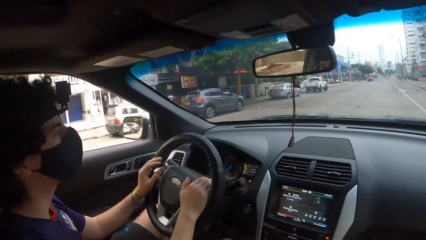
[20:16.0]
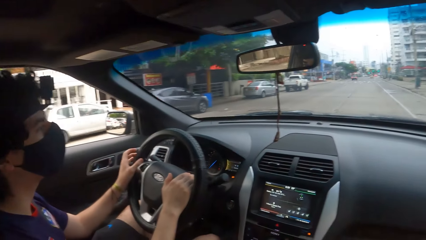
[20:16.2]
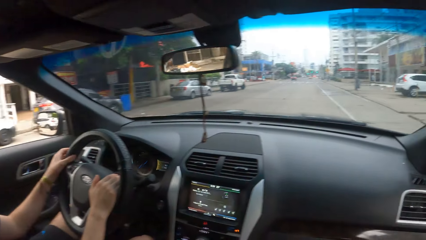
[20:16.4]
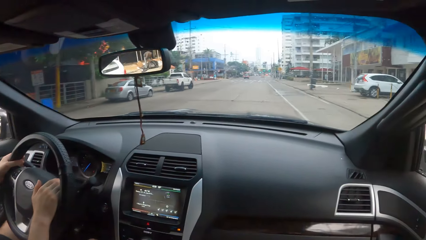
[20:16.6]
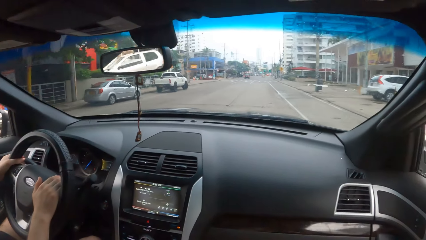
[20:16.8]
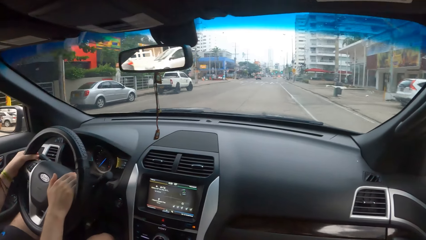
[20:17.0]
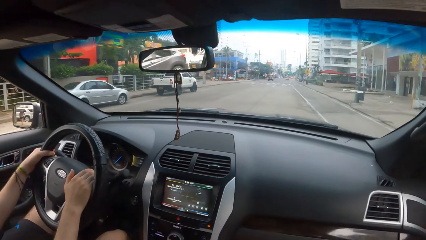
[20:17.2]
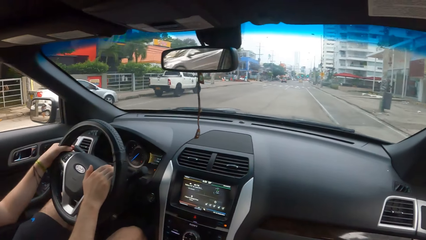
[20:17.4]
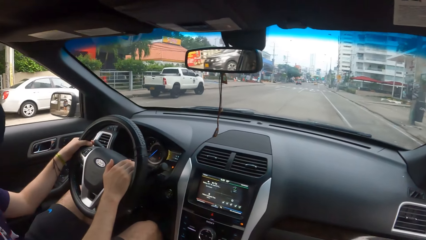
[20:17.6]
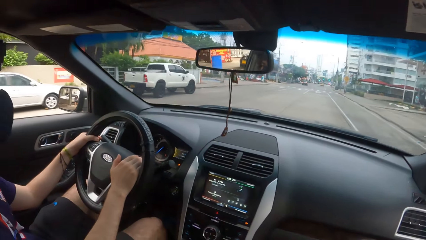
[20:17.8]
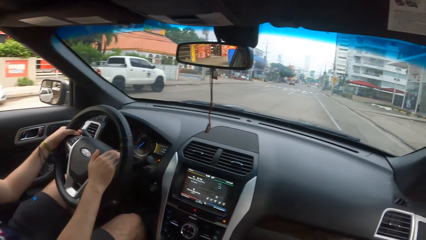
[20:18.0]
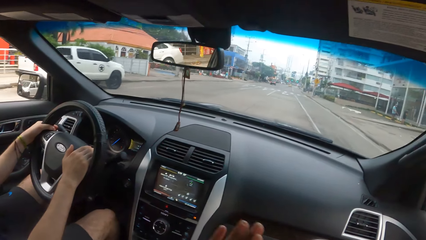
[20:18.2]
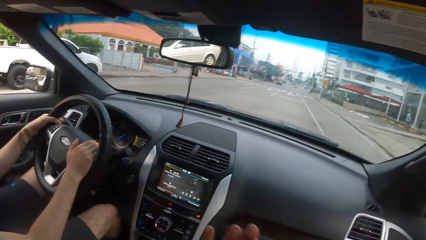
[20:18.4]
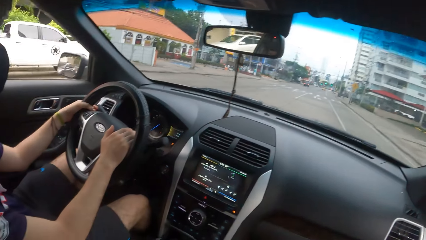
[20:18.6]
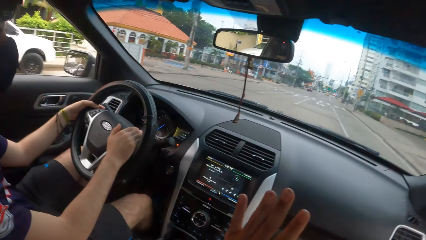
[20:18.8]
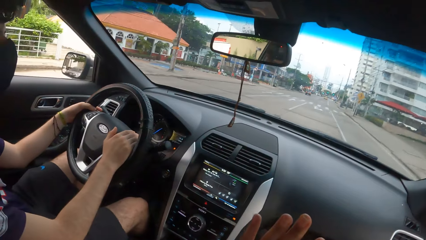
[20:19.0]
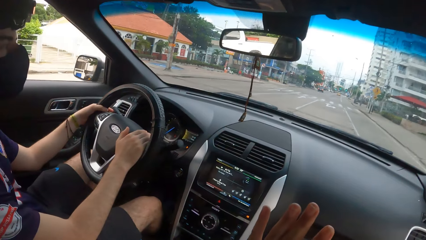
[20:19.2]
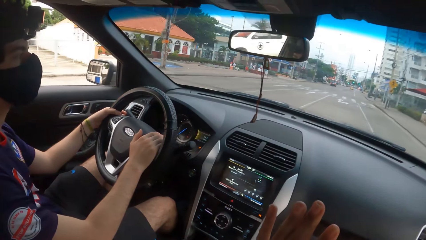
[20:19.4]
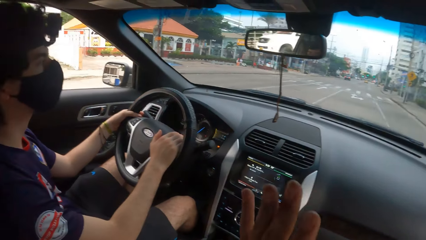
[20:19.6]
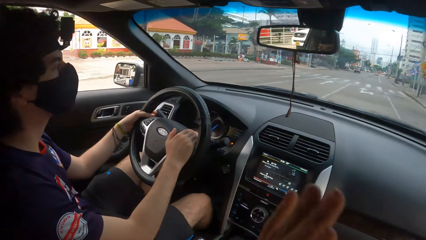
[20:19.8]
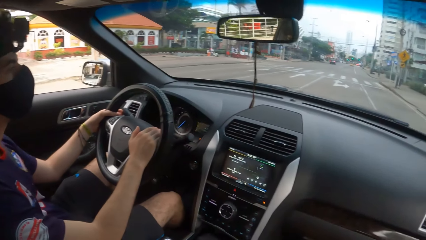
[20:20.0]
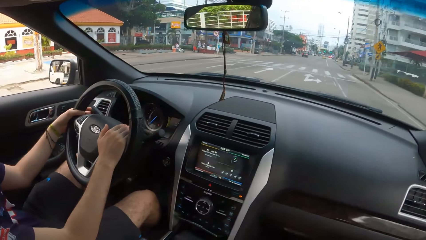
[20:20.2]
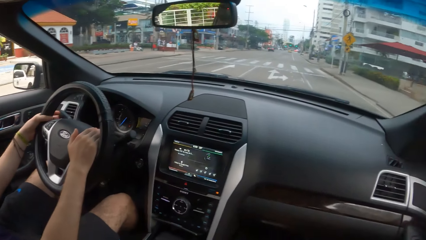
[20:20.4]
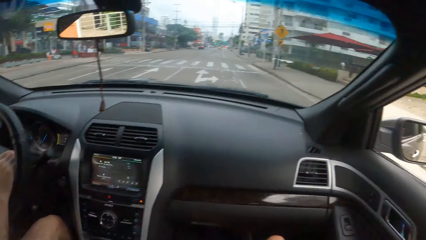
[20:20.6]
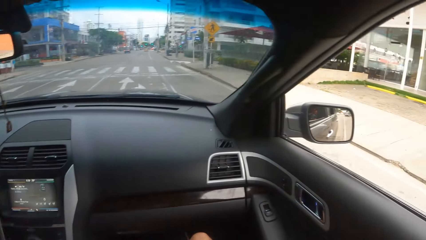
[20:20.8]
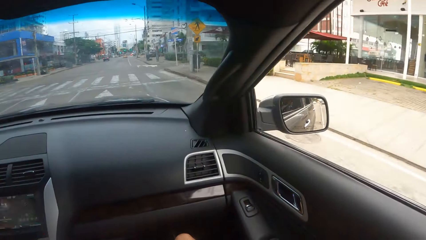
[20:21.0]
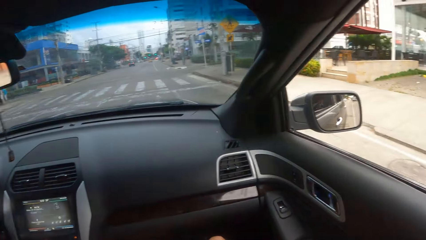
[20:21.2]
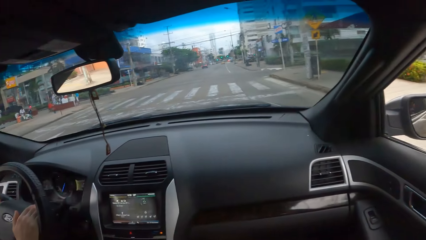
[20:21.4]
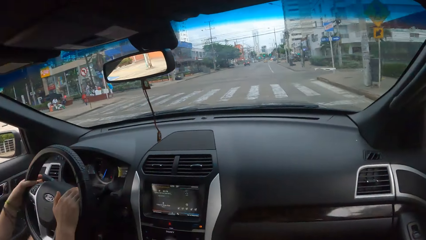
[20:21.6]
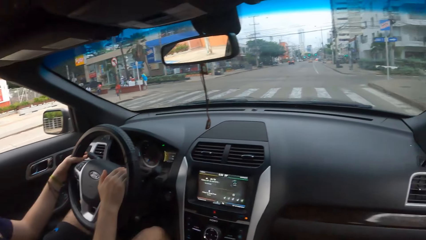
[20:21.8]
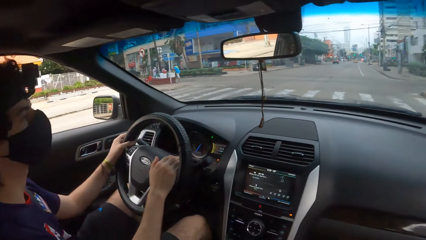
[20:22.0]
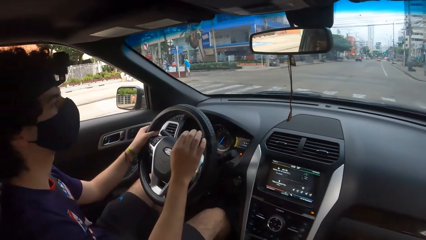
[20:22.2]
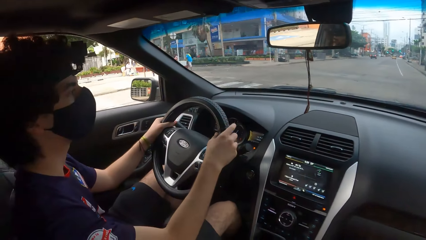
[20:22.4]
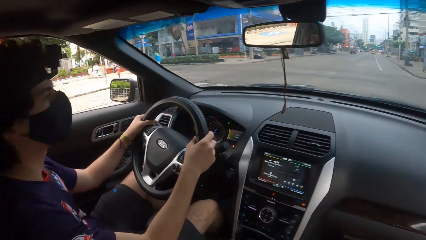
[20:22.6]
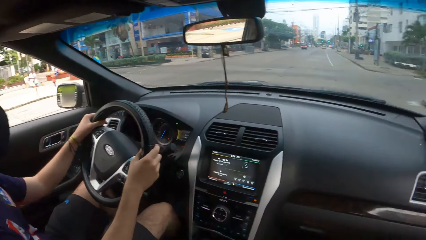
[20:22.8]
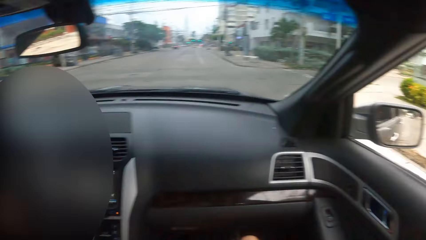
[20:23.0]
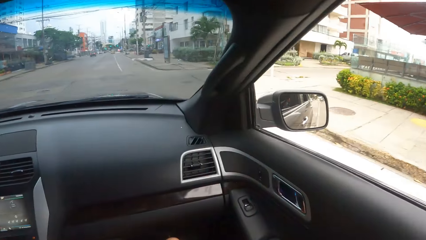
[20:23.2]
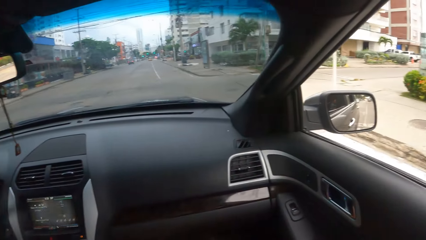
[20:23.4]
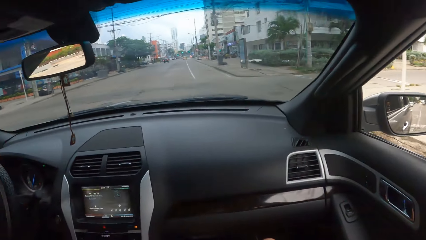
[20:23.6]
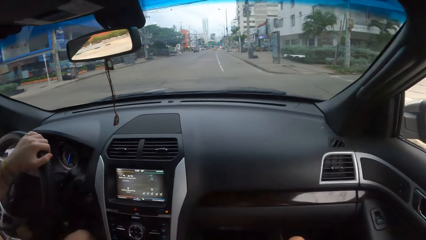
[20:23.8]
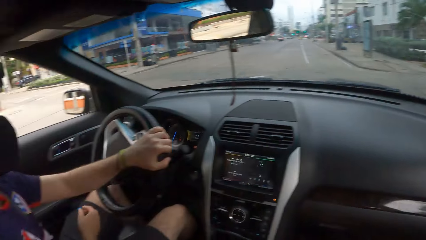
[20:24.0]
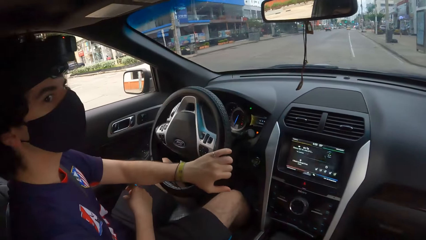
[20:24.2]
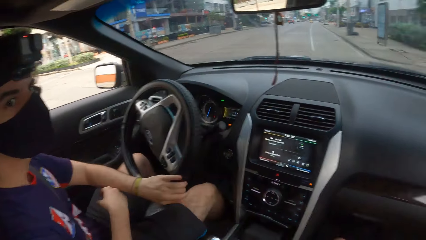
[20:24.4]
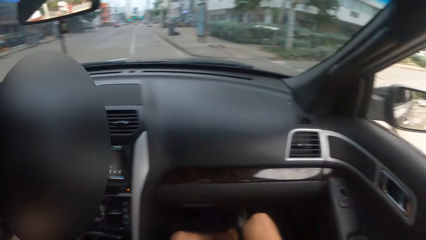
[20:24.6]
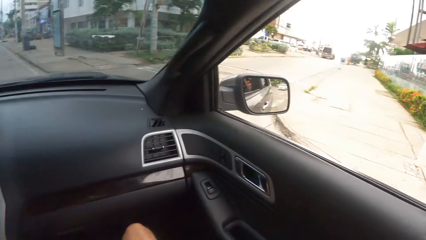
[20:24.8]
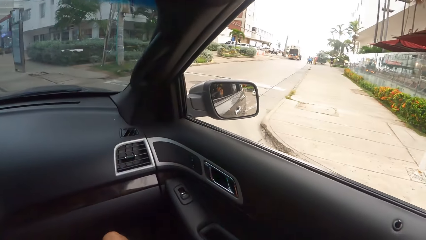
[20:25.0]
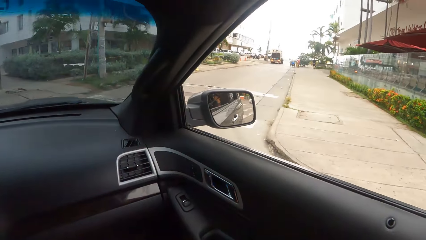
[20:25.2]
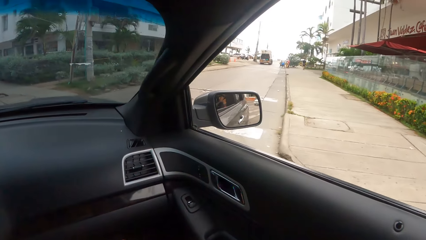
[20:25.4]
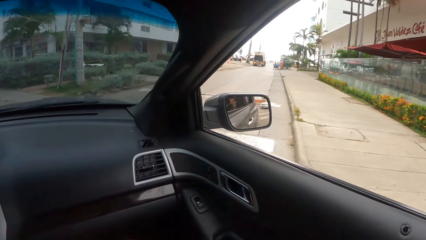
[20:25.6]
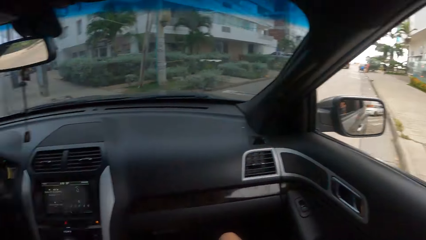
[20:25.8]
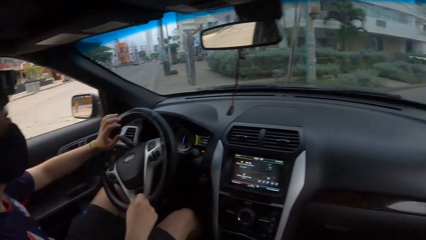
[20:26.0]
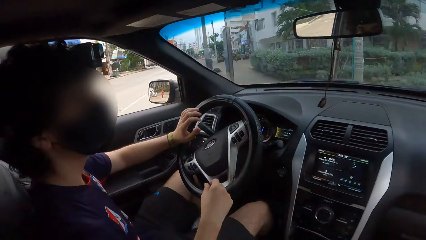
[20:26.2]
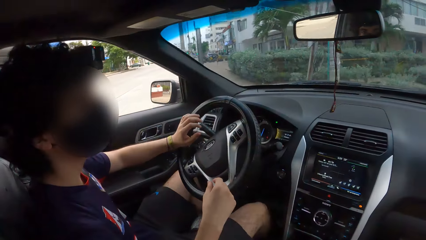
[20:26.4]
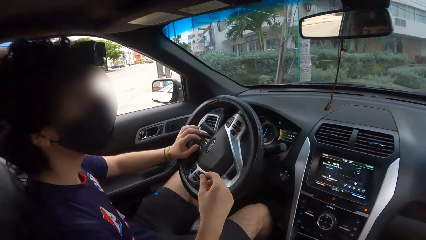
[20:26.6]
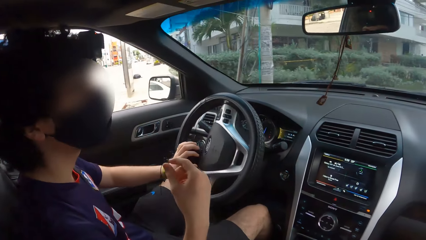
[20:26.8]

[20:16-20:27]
A man illustrates with the fingers. The camera wearer moves the hand. They look around. They drive a car on the road.

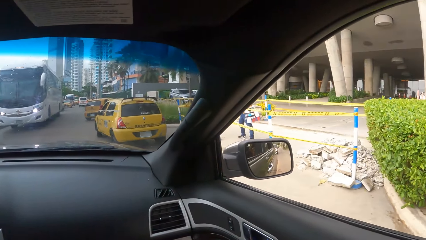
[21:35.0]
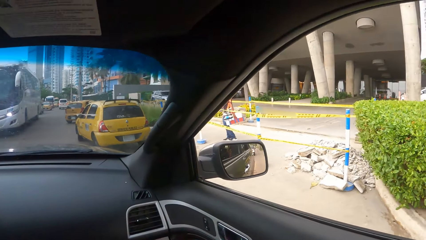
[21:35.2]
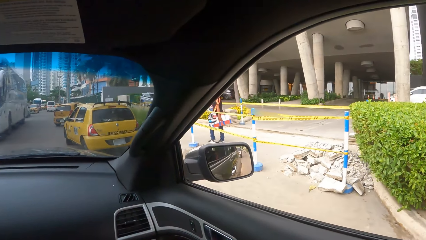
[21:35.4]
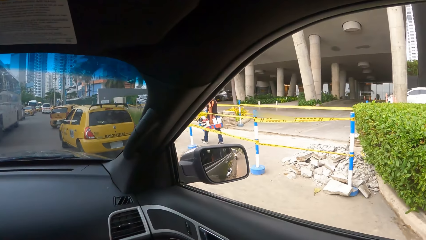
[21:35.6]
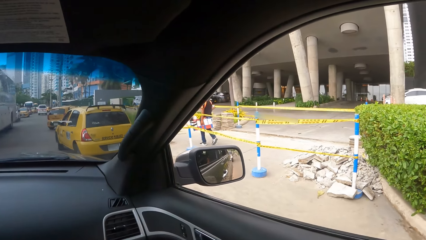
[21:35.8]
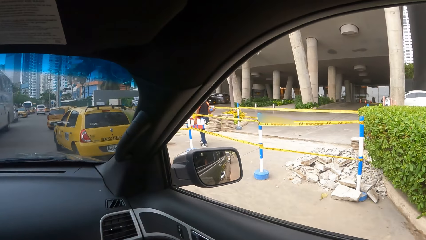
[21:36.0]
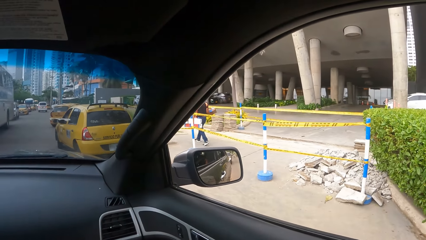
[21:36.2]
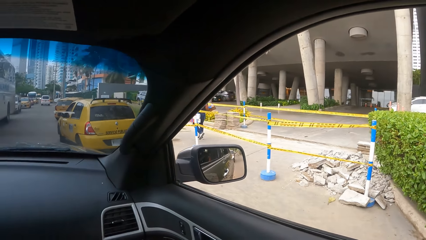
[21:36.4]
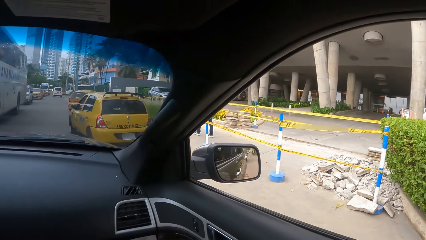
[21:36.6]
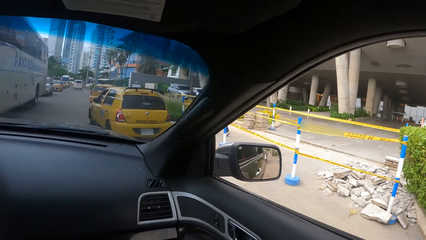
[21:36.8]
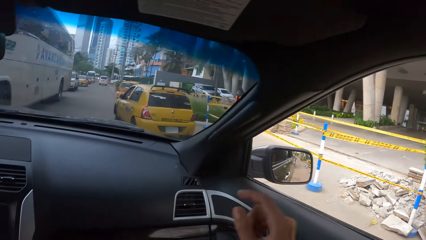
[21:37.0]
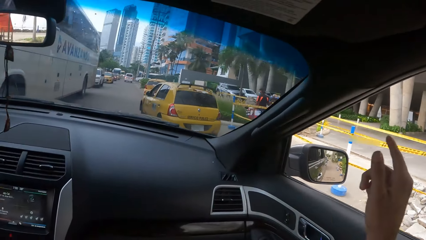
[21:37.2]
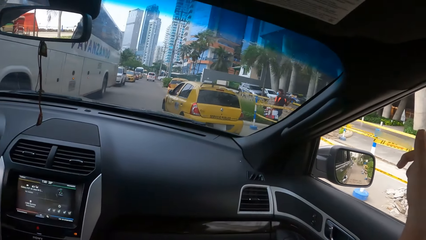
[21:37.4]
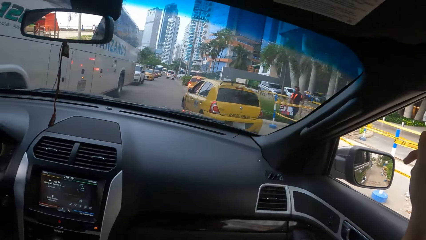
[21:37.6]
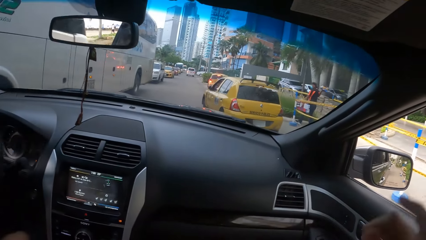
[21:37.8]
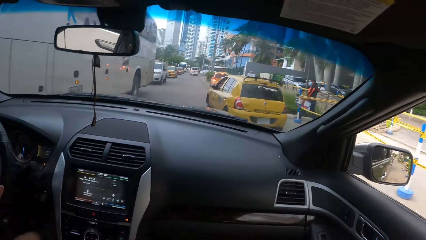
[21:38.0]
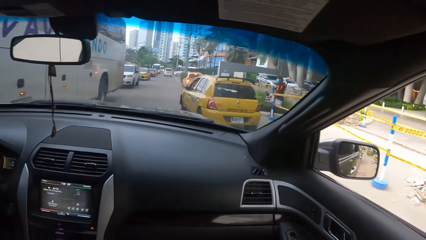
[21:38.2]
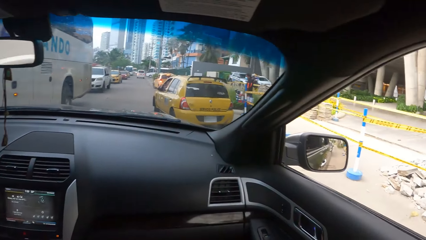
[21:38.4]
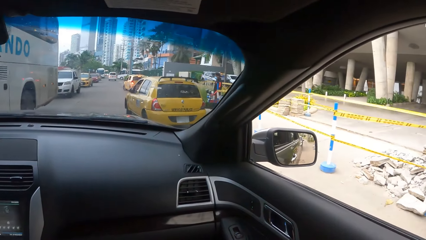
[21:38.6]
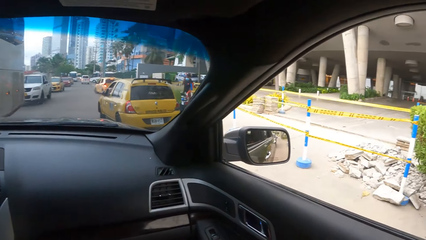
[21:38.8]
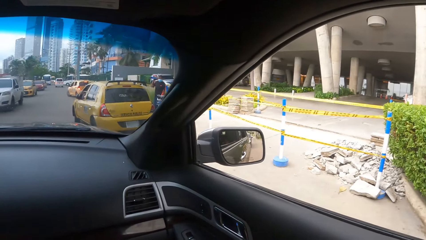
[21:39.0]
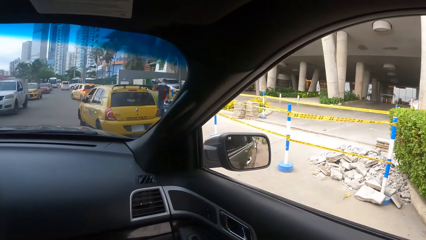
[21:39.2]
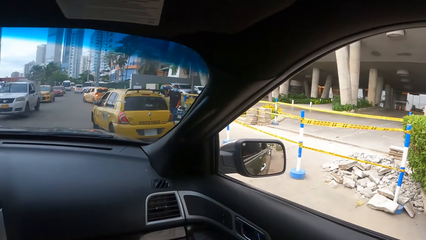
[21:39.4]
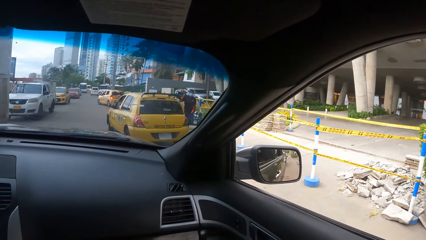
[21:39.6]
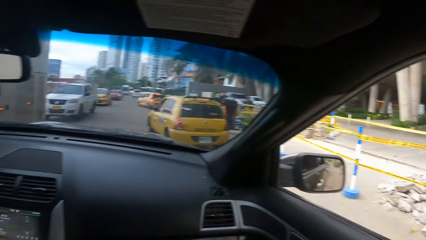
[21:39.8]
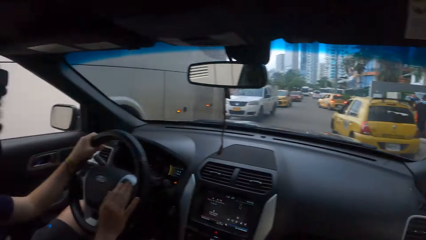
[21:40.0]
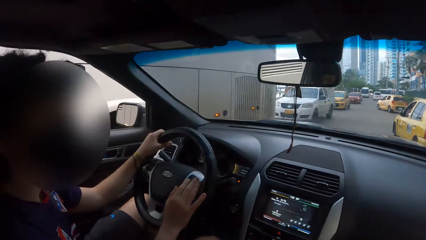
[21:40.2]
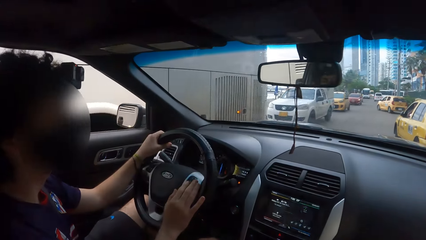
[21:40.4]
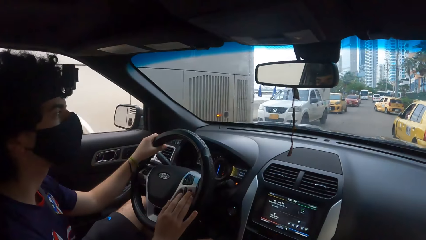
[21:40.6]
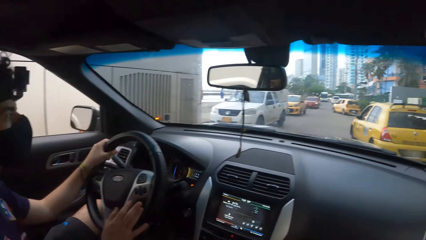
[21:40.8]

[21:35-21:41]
A man stops the car. The man points at something. The camera wearer points a finger.
